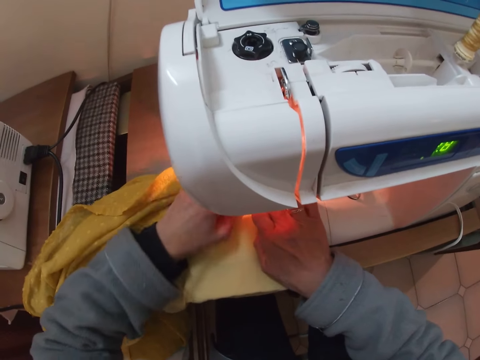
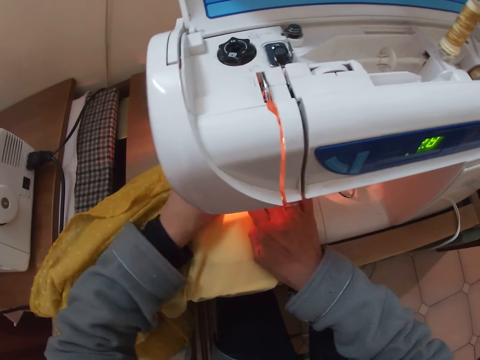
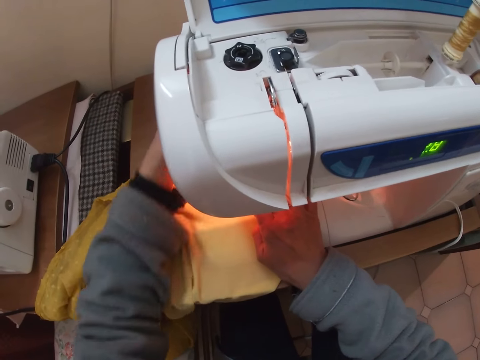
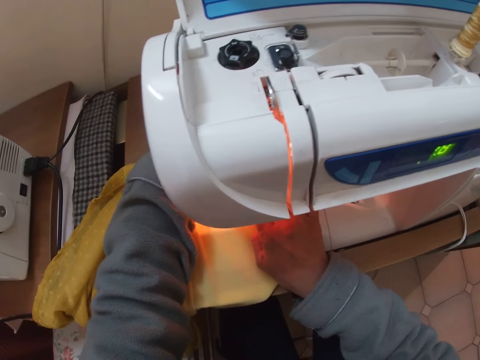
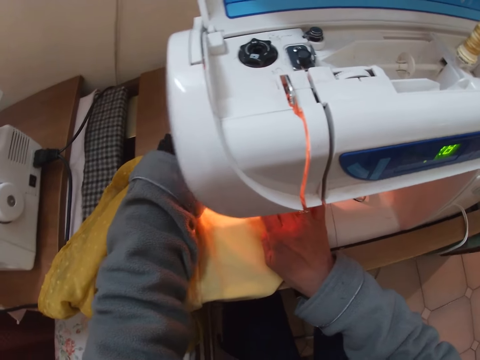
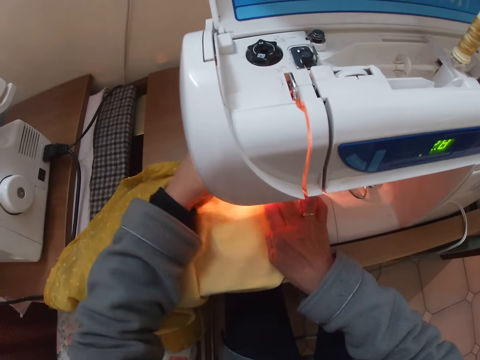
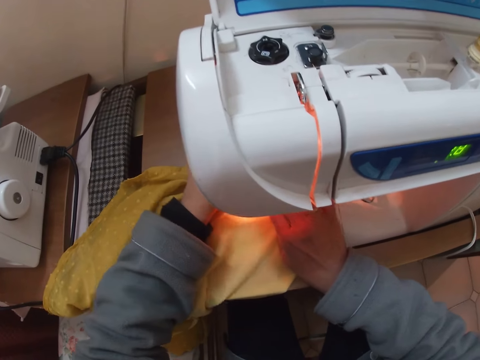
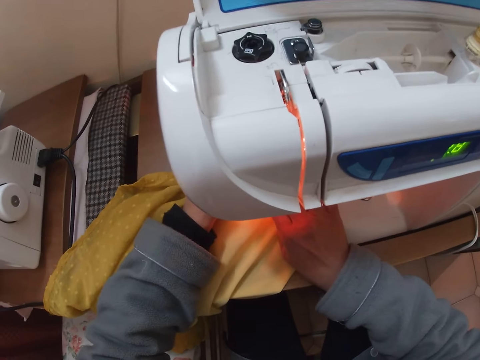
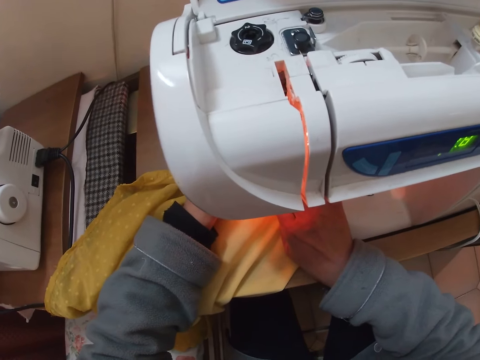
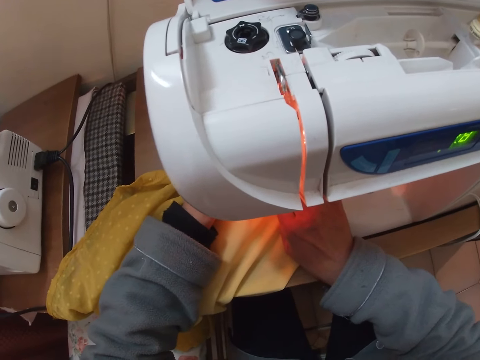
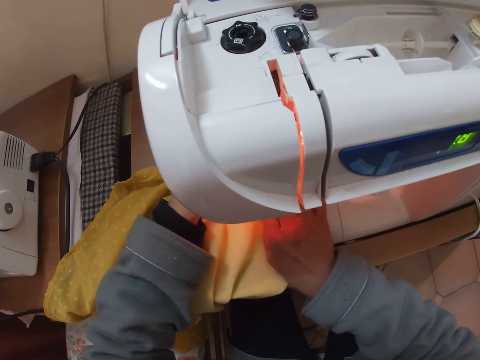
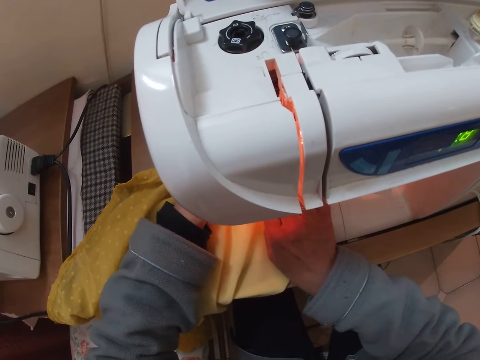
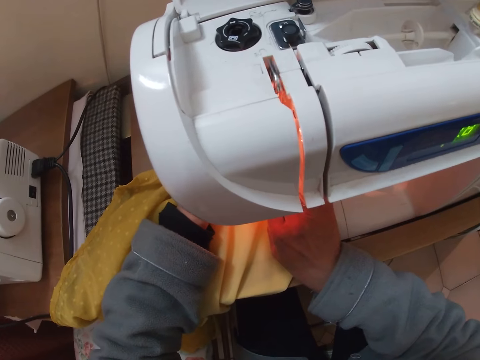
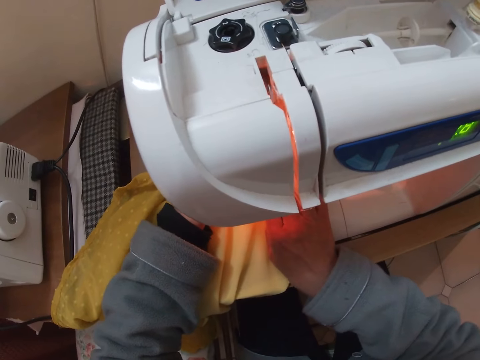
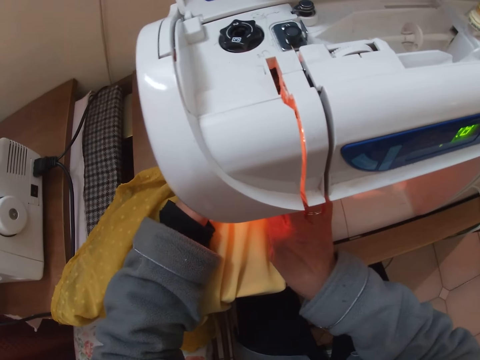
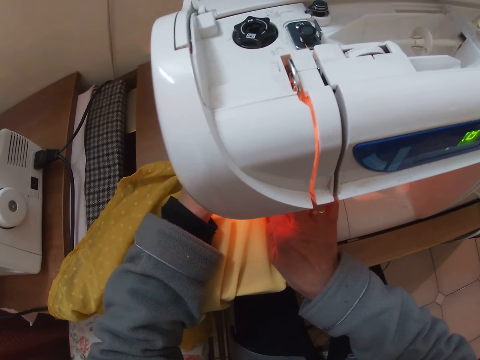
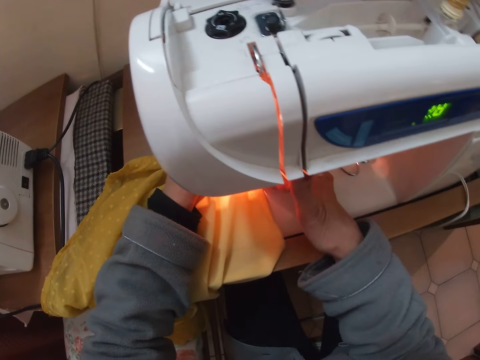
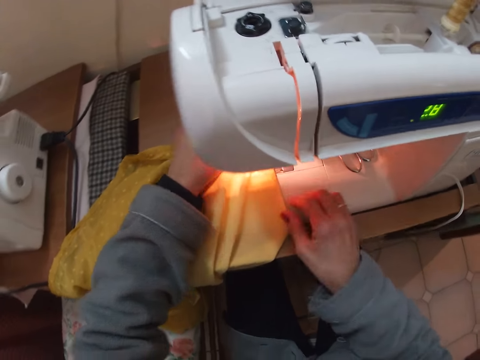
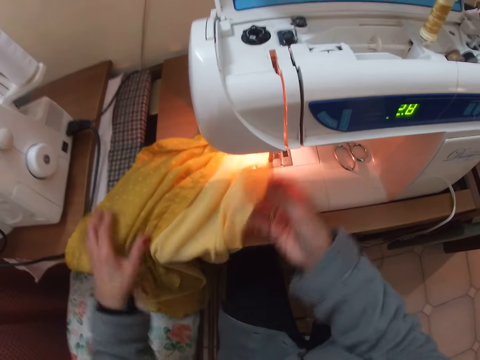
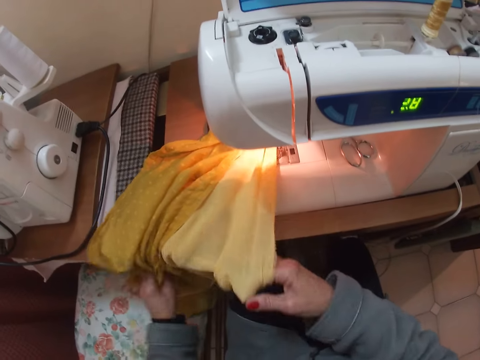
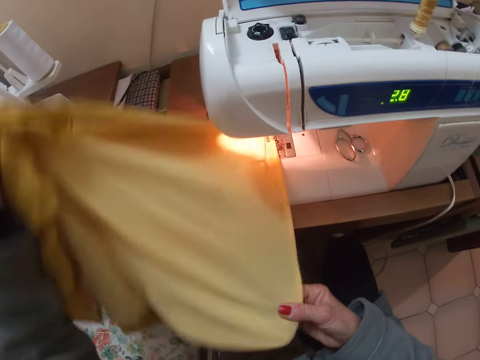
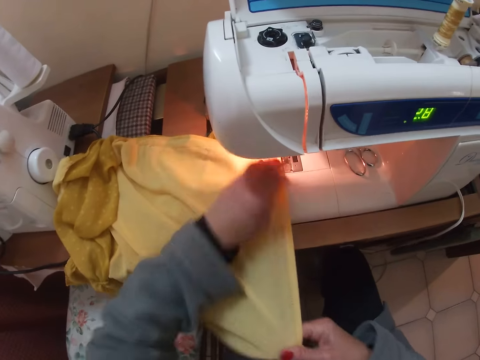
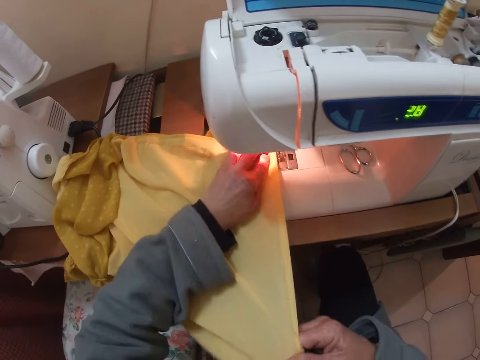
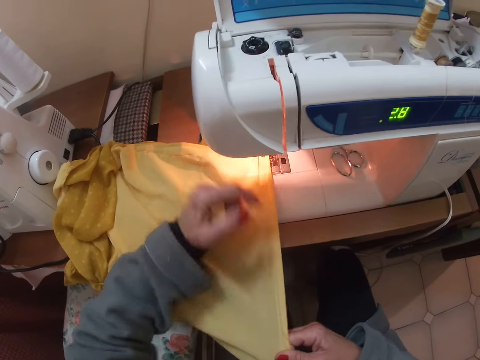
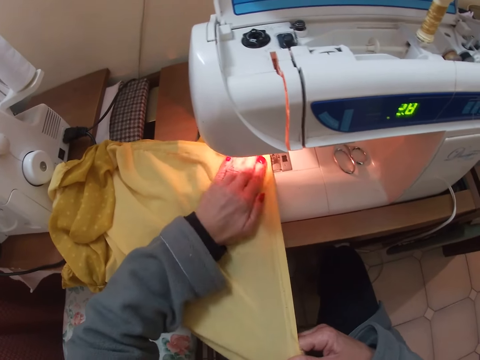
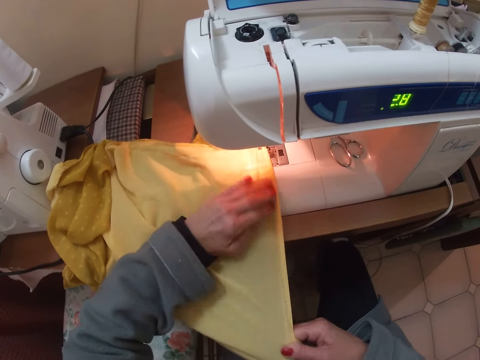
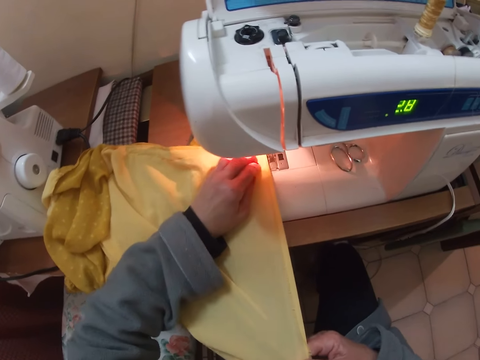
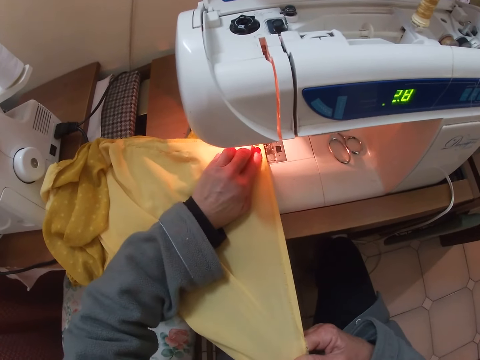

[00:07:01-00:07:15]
The camera wearer sews the fabric with the sewing machine. She presses the presser foot lever with her left hand. She pulls the fabric. She adjusts the blouse with both hands. She puts the fabric on the table.

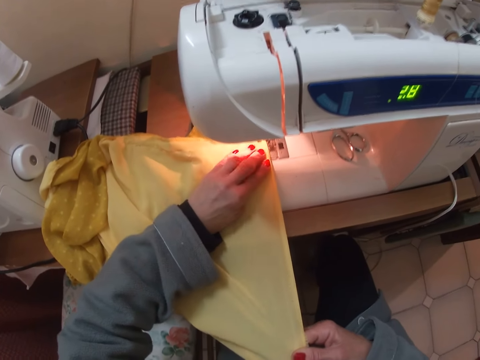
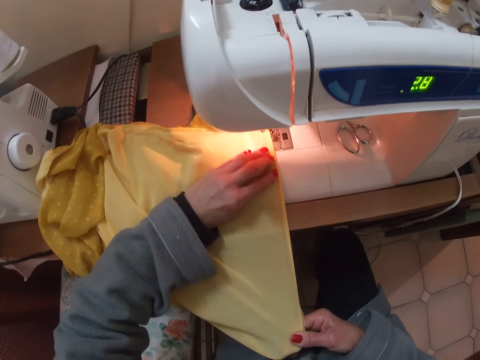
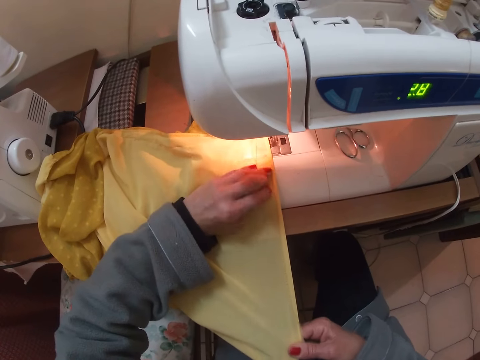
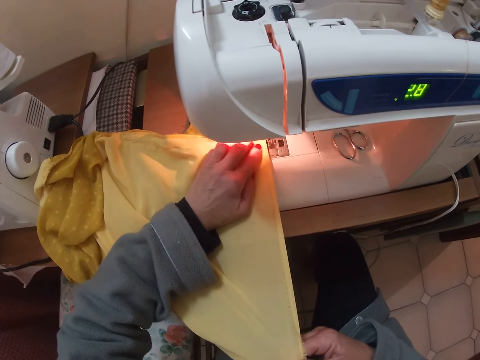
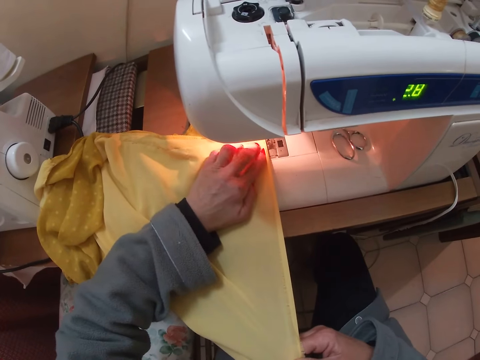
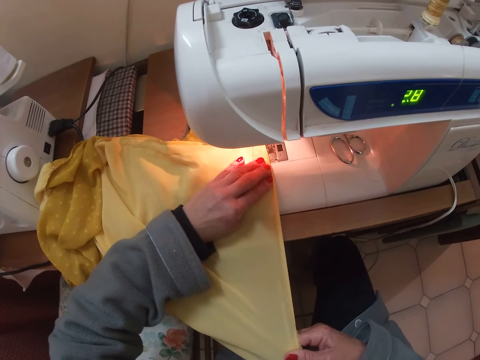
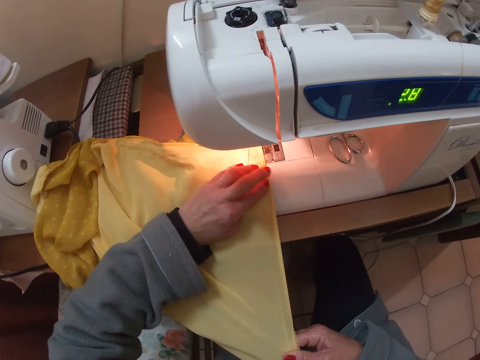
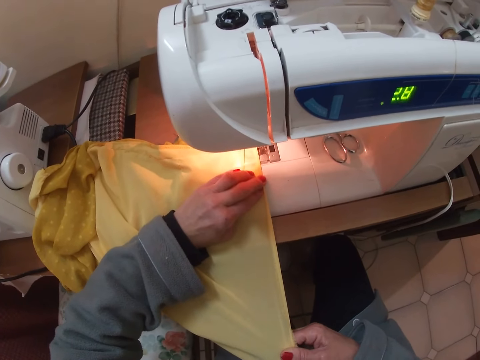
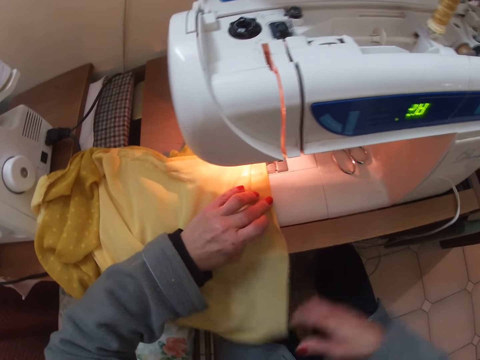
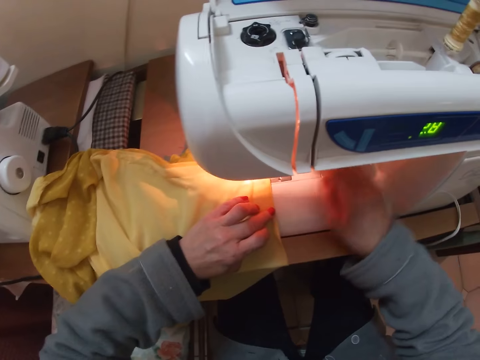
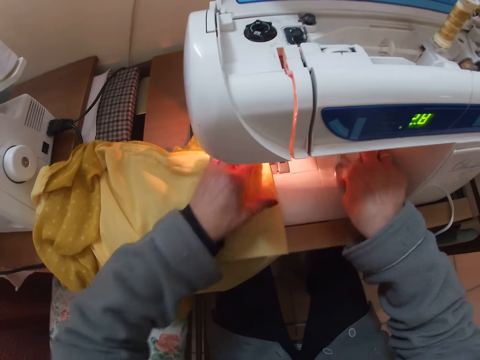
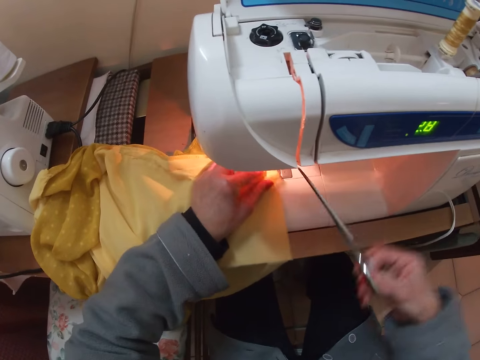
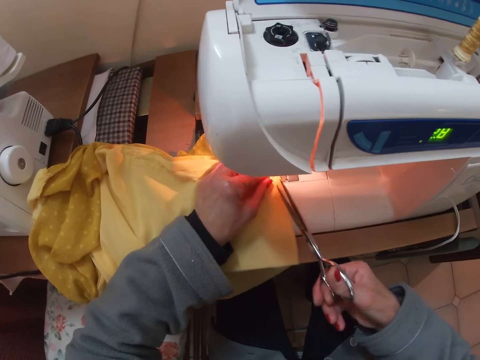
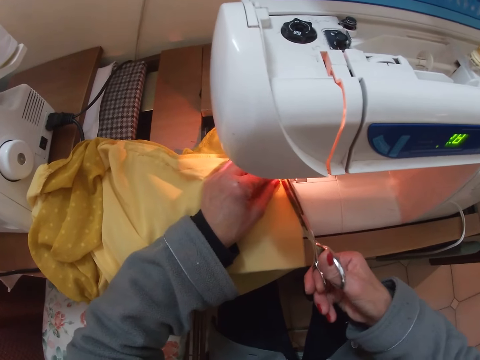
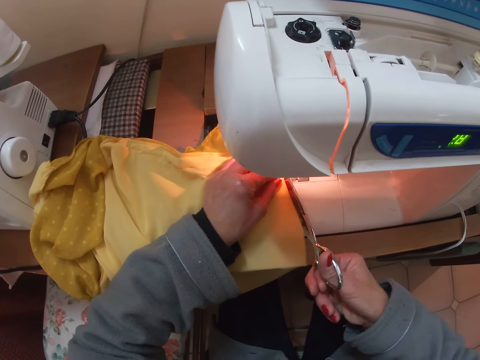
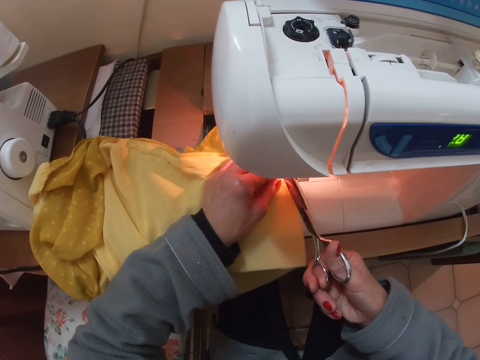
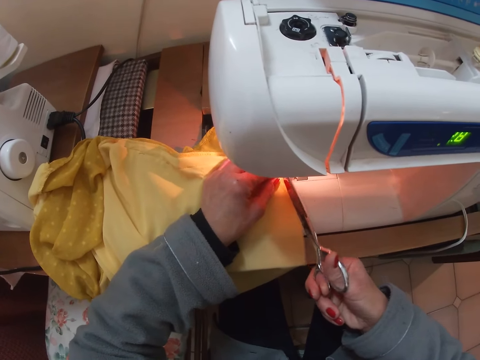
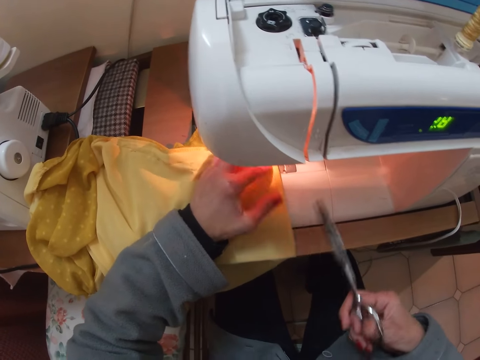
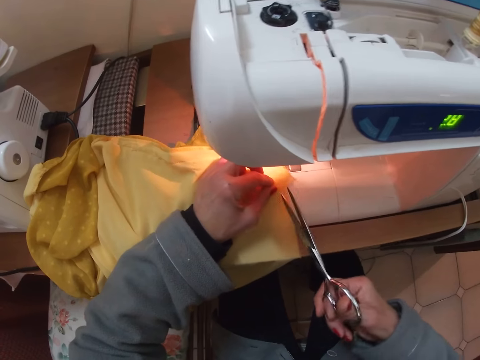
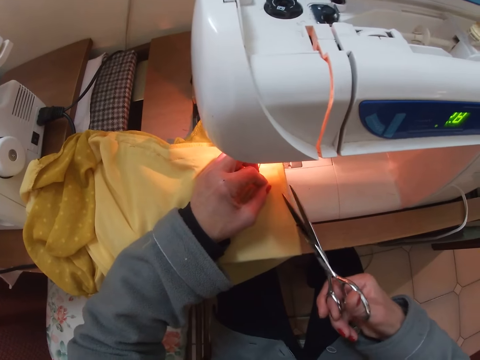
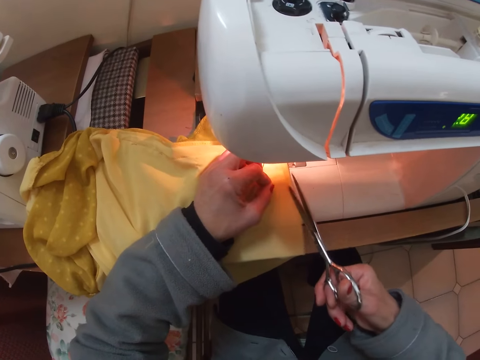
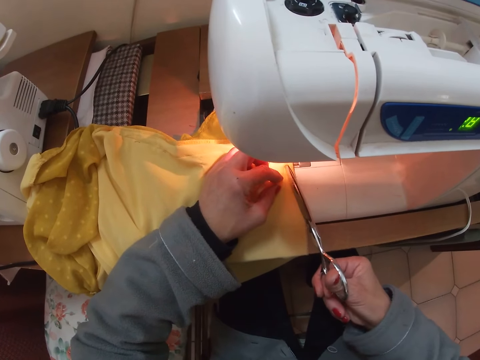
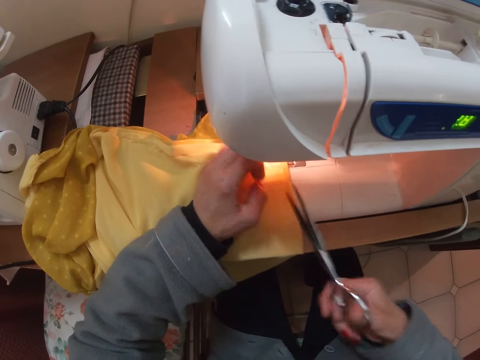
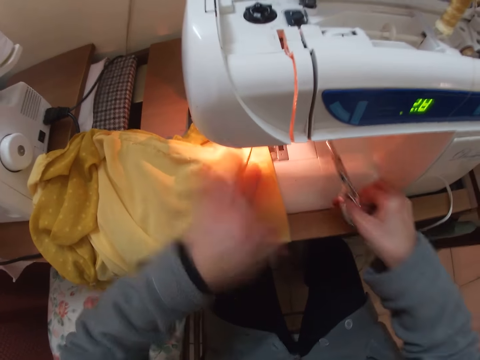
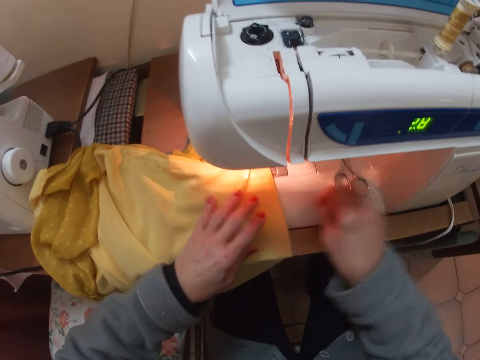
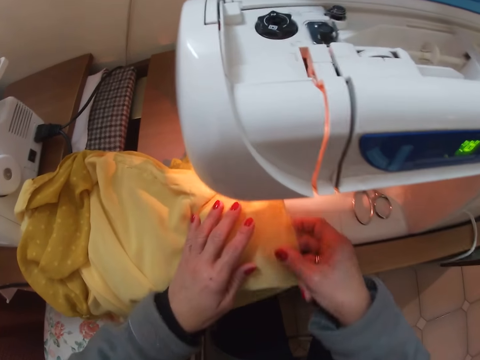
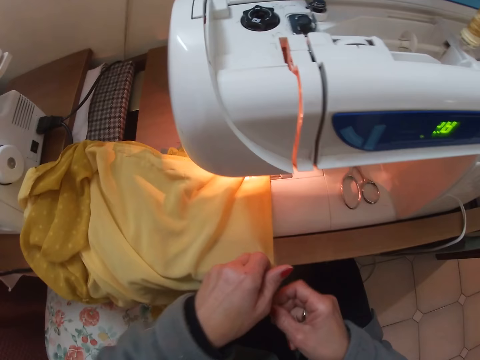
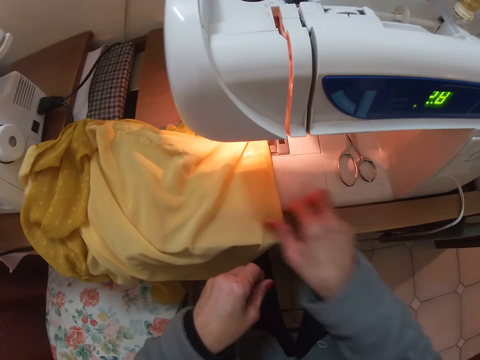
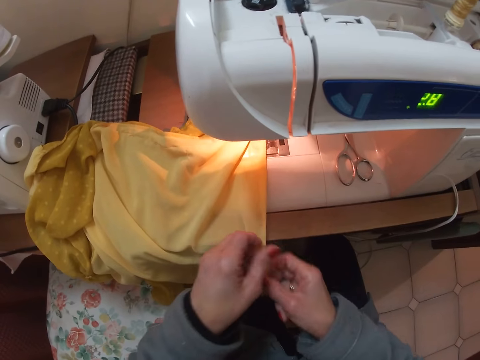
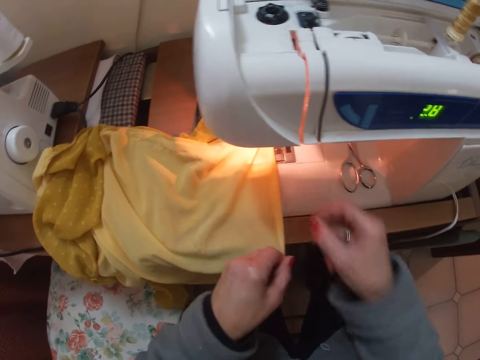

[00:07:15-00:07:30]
The camera wearer holds the fabric. He picks up a pair of scissors from the machine. He cuts the thread from the blouse with the scissors. He cleans the fabric with his hand. He puts the scissors on the sewing machine. He holds the fabric with both hands. He folds in more edges of the lining.
